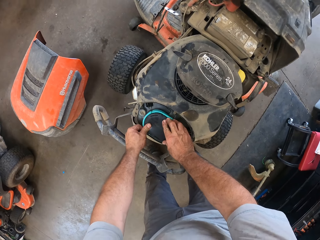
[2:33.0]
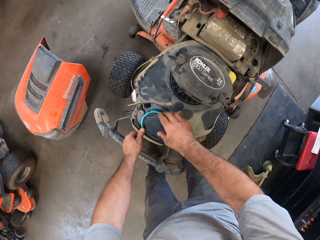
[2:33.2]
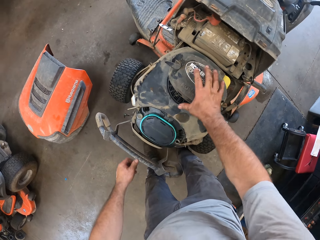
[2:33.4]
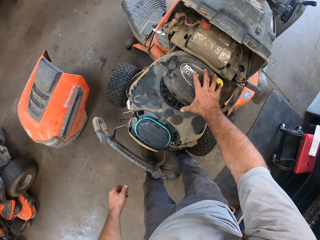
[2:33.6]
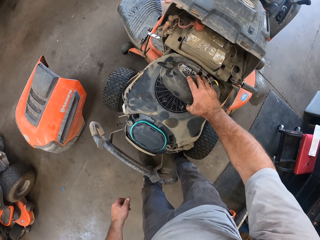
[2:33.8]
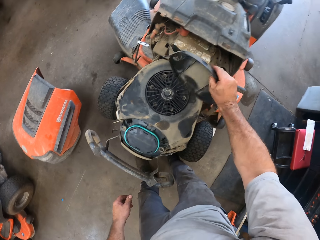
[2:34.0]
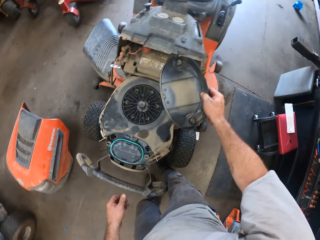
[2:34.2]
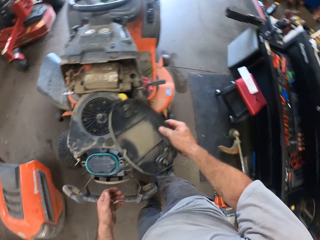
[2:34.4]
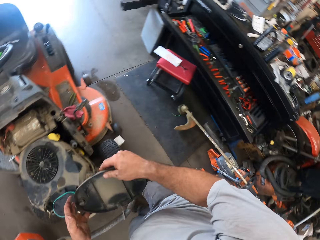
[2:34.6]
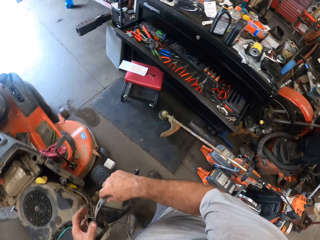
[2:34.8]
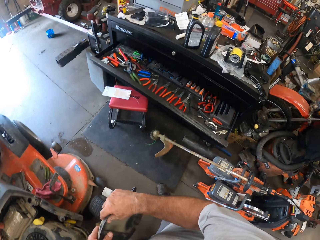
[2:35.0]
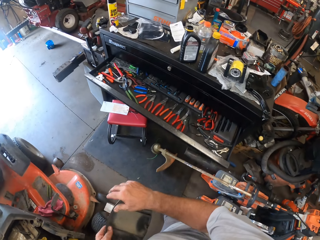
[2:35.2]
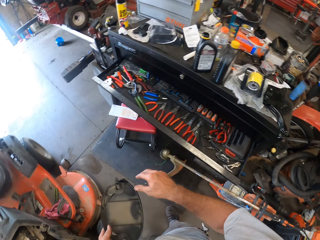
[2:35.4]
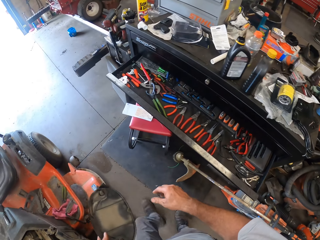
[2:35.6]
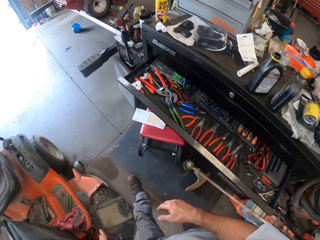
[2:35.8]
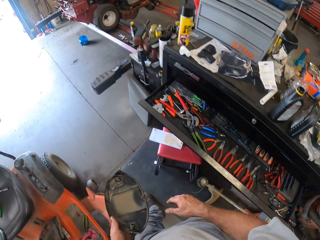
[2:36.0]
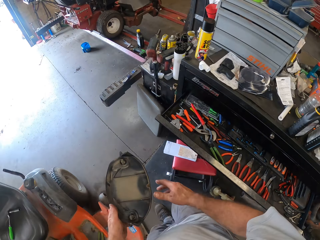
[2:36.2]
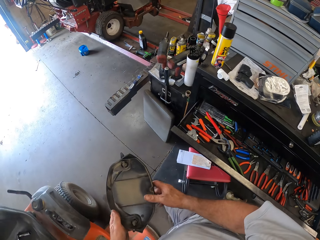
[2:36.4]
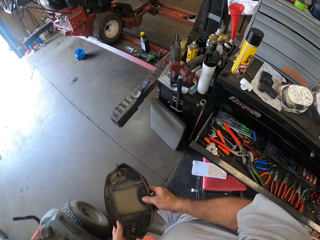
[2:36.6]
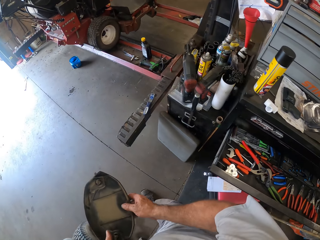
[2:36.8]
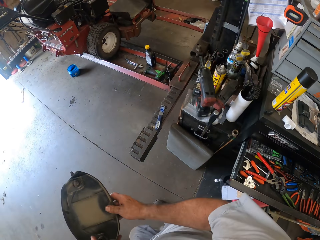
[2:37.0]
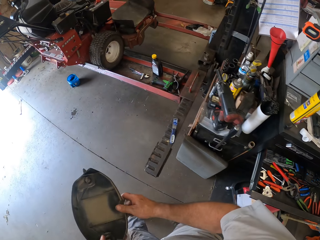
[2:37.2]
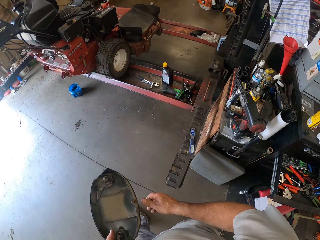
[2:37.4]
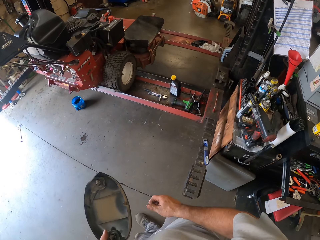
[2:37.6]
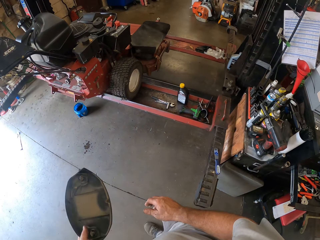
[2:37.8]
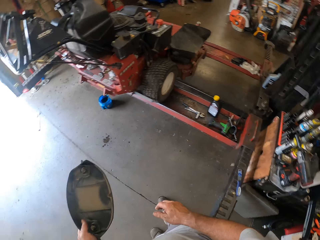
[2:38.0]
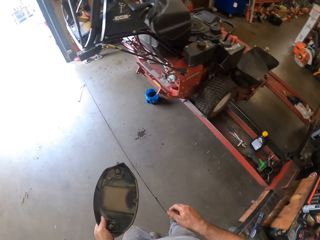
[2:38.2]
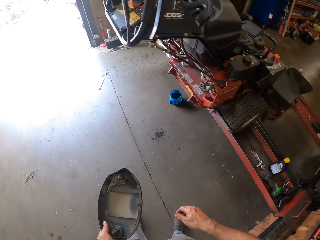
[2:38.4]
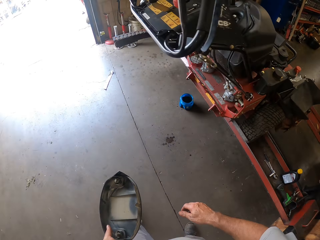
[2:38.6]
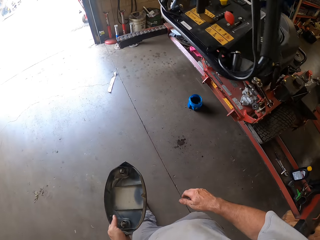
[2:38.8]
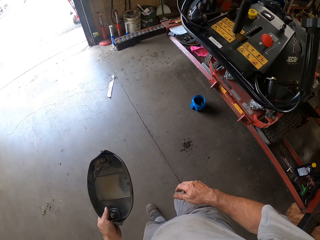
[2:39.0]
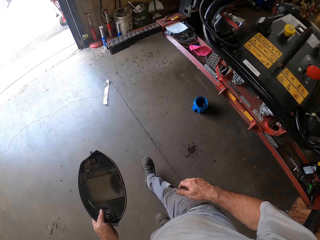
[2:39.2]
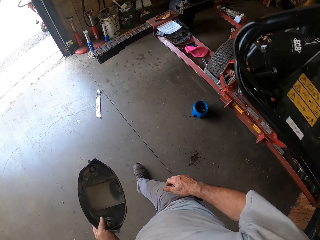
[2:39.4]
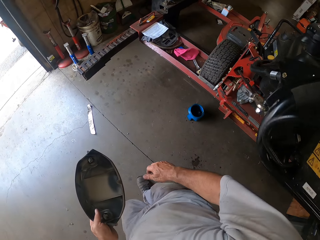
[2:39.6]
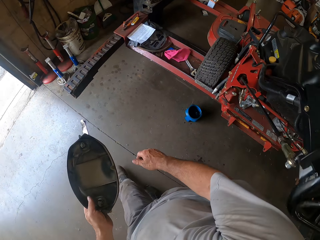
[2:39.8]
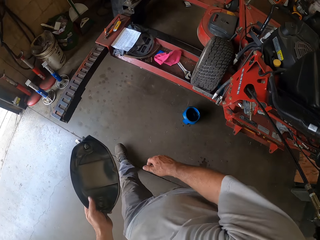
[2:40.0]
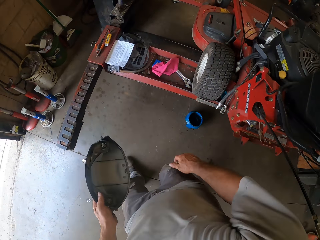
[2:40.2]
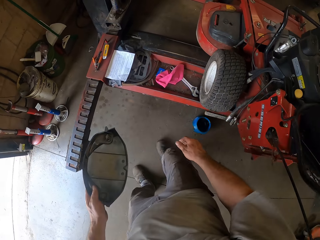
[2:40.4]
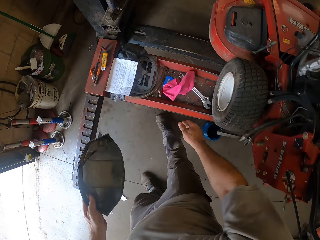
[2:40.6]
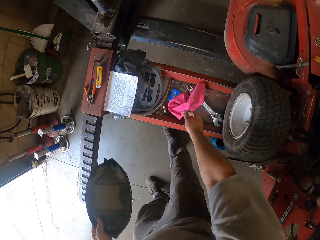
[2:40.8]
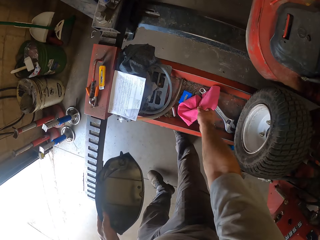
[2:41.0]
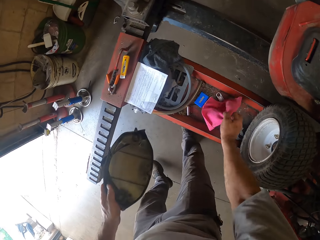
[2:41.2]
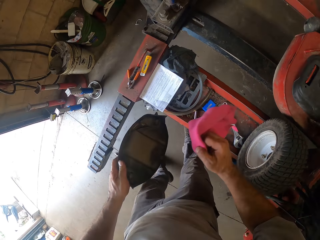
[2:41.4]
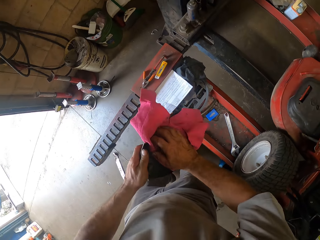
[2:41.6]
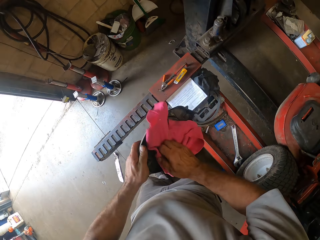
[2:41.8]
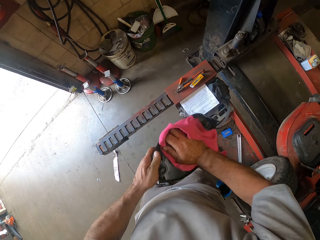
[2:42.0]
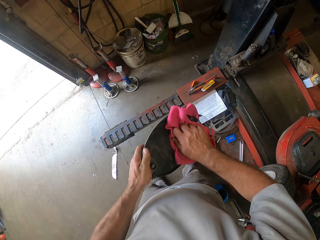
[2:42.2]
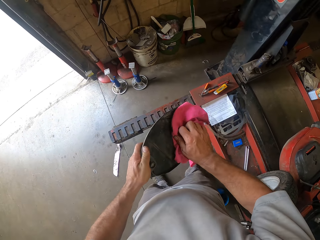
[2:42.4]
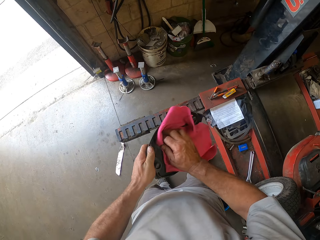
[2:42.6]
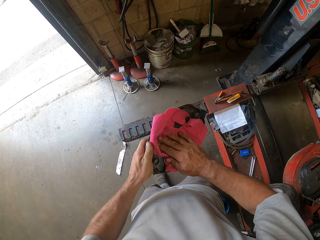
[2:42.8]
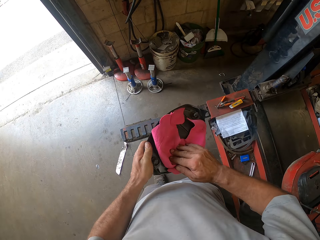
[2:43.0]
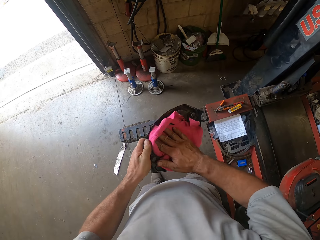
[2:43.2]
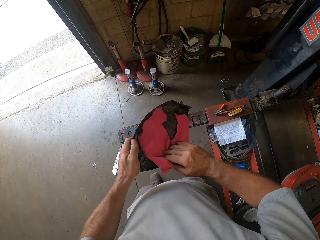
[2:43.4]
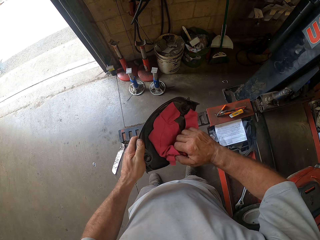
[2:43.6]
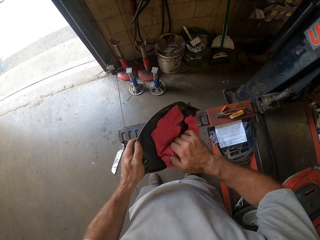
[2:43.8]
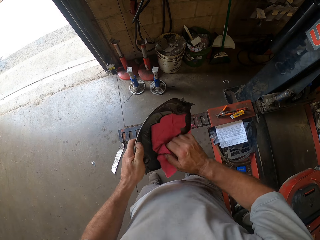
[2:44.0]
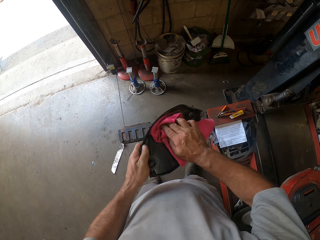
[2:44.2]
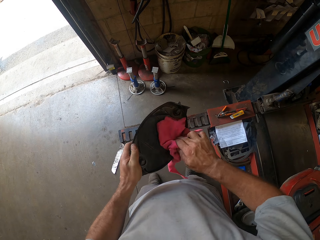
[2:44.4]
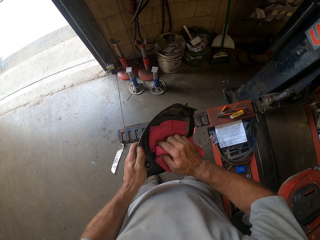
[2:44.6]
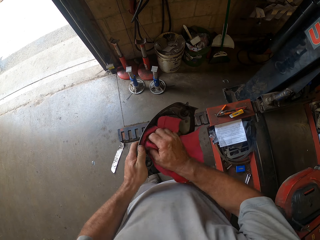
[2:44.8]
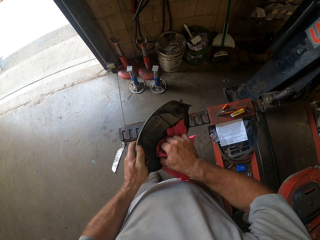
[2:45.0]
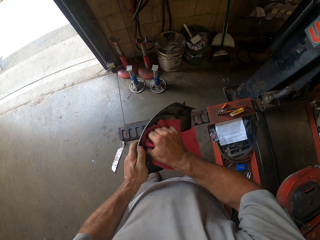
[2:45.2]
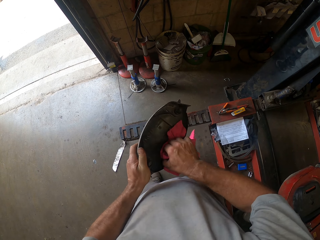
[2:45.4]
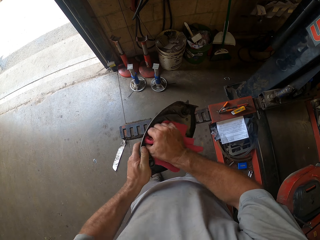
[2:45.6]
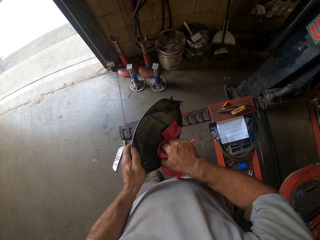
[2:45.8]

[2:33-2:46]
The camera wearer grabs a cover from the engine compartment of the lawn mower with his right hand. He holds the cover. He walks in the workshop. He transfers the cover from his right hand to his left hand. He transfers the cover from his left hand to his right hand. He transfers the cover from his right hand to his left hand. He walks towards an auto lift. He picks up a pink rag from the auto lift with his right hand. He cleans the cover with the pink rag.

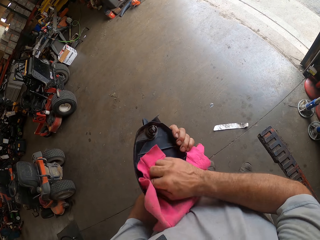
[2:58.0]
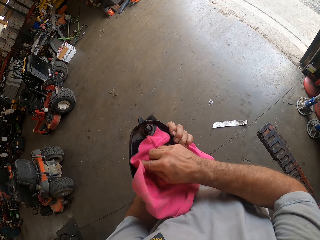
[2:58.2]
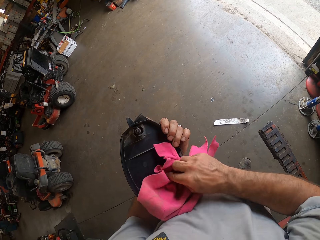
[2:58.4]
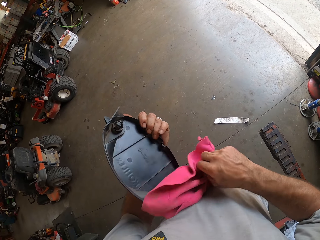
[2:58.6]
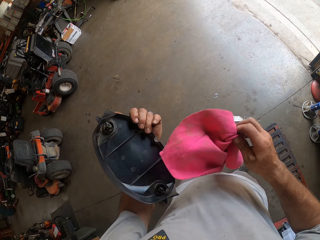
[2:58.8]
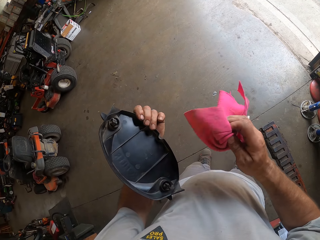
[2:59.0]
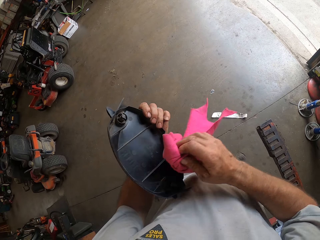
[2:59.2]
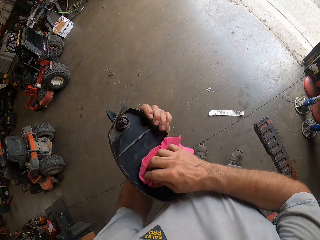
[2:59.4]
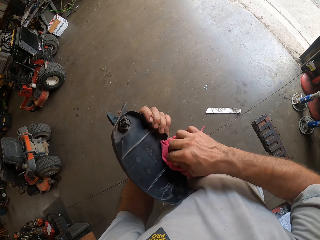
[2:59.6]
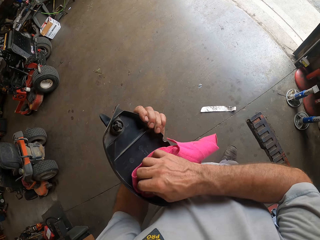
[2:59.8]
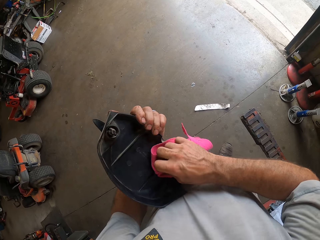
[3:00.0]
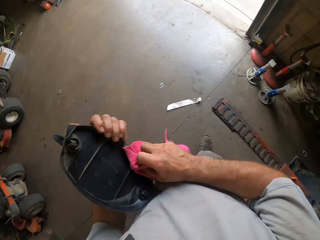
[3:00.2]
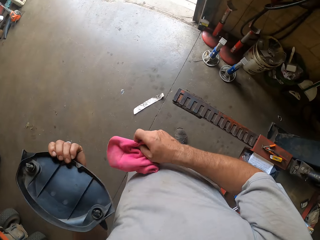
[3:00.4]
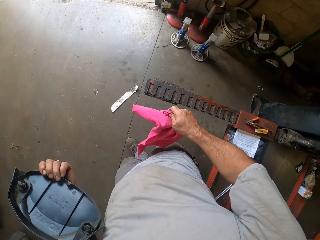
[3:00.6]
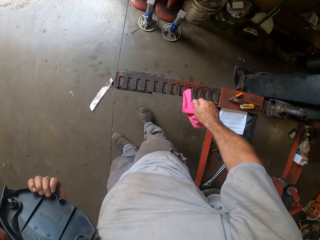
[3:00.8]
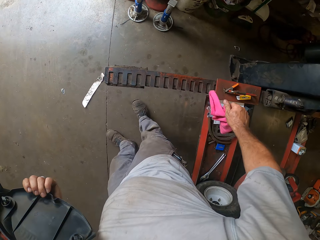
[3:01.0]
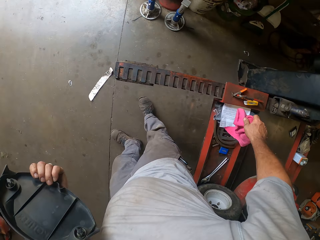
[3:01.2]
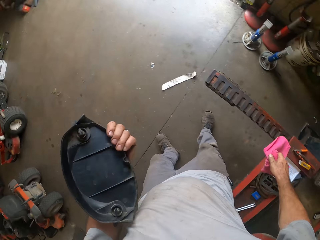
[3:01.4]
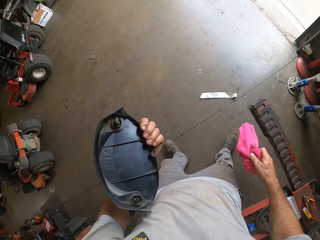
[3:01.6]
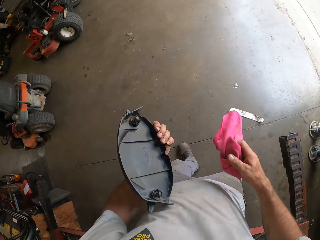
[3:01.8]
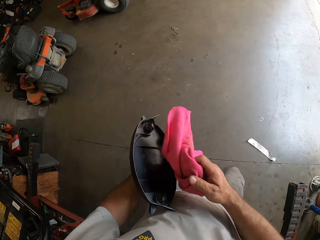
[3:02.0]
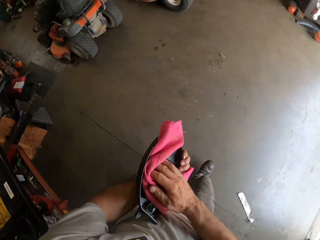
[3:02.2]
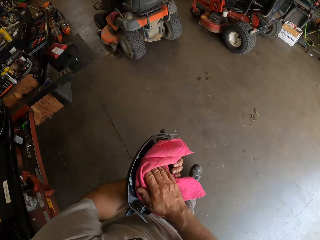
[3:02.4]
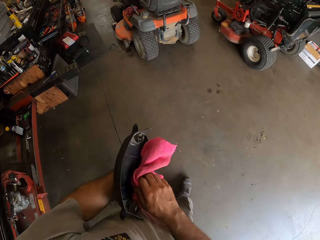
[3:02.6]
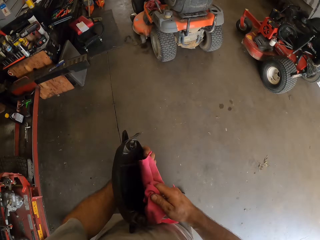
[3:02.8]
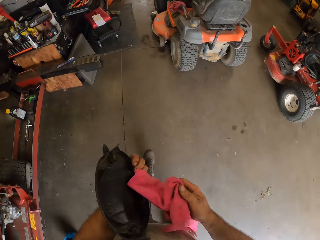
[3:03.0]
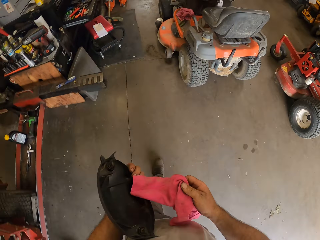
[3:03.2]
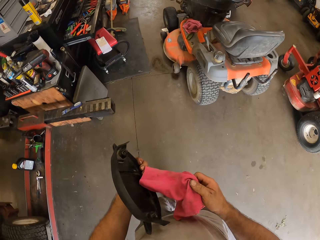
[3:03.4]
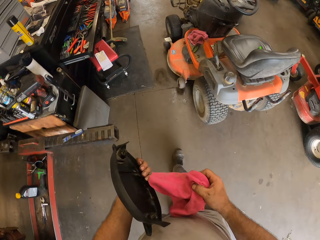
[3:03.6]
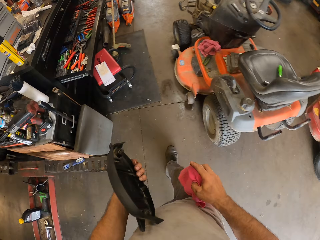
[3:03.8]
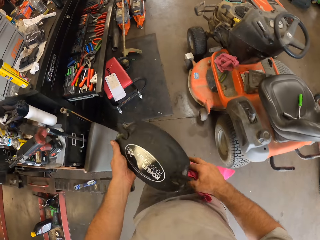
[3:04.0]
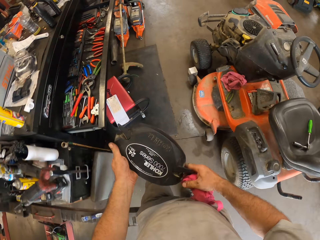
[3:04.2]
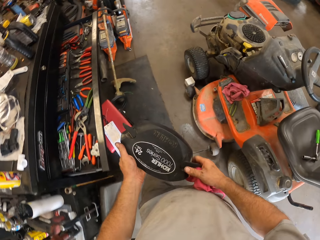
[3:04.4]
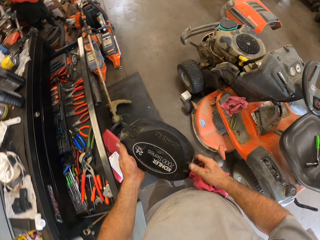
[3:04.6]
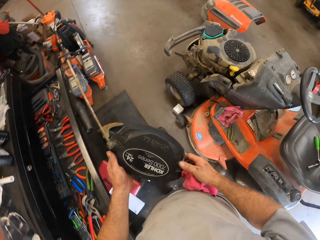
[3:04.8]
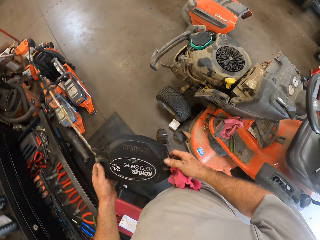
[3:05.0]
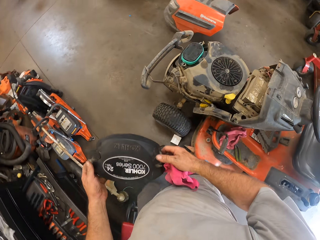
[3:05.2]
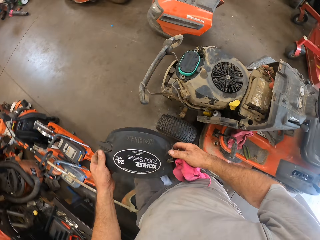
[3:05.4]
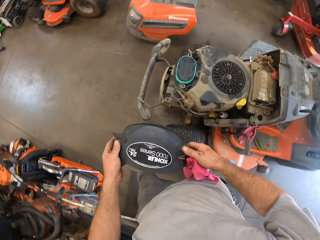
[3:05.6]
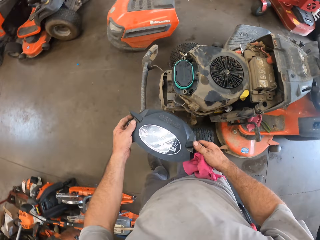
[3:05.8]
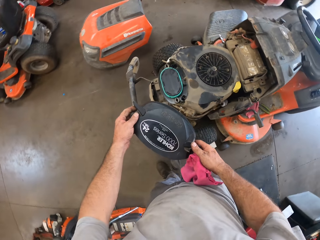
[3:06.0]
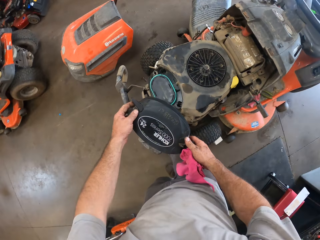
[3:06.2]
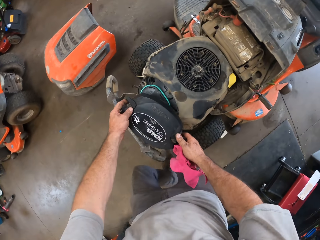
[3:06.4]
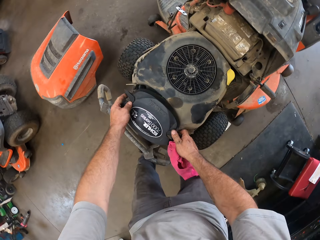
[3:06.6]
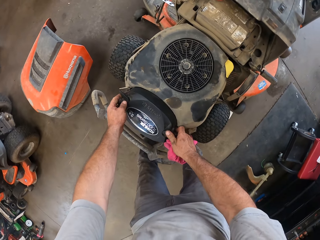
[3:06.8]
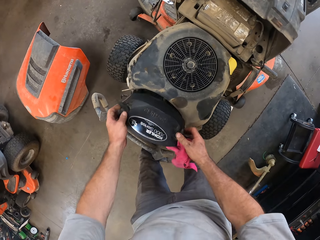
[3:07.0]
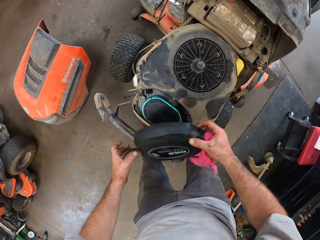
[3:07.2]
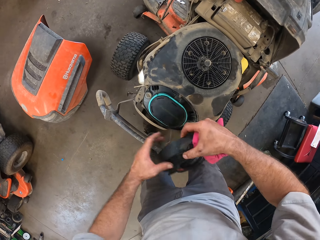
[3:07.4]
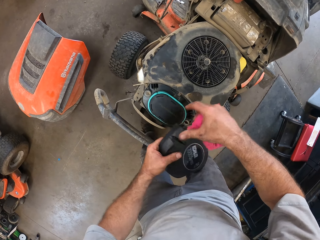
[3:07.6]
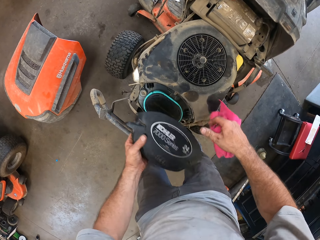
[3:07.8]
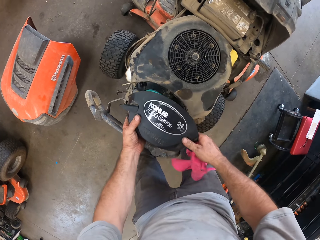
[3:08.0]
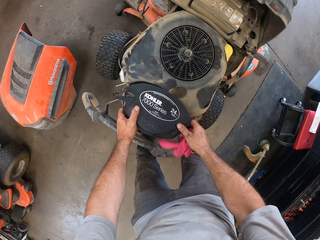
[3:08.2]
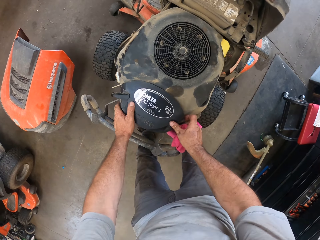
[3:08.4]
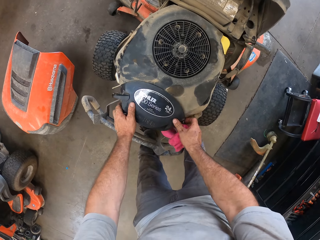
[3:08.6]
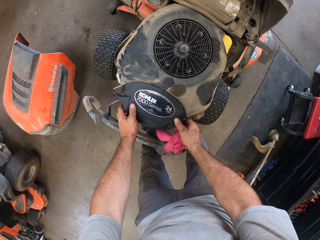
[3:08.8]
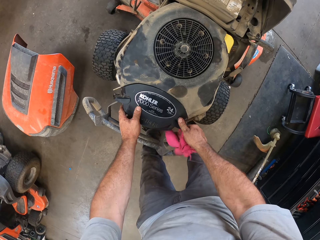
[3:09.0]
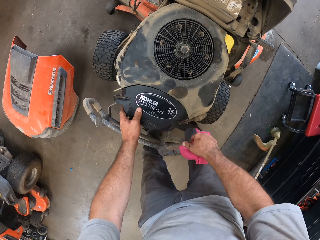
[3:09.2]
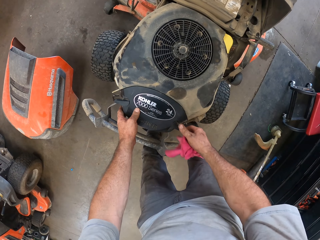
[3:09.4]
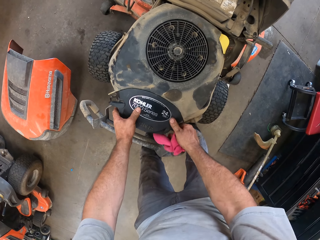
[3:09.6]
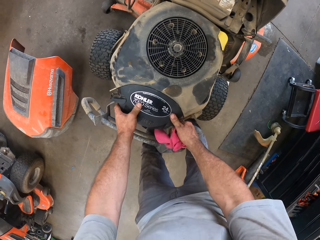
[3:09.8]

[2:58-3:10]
The camera wearer swings his right hand. He lowers his right hand. He cleans the cover with the pink rag with his right hand. He walks towards the lawn mower. He turns the cover. He holds the cover with both hands. He fixes the cover to the lawn mower. He turns the cover. He places the cover over the air filter in the engine compartment of the lawn mower. He fixes the cover to the lawn mower.
